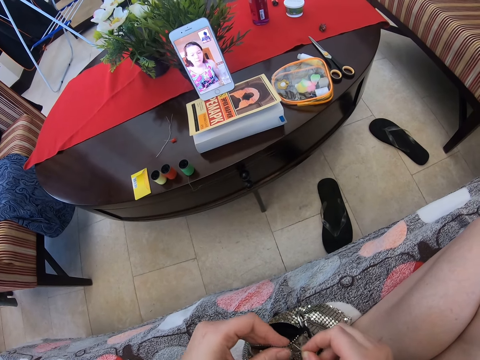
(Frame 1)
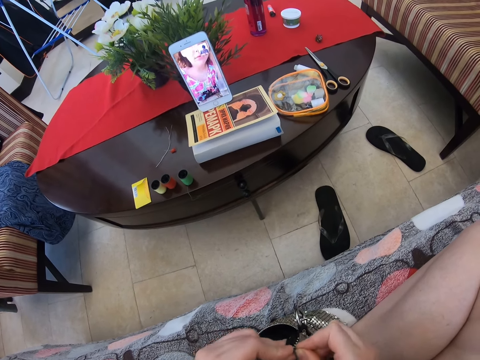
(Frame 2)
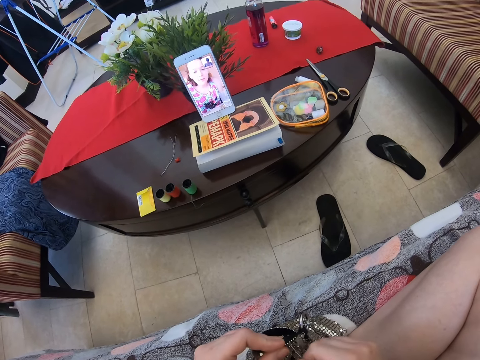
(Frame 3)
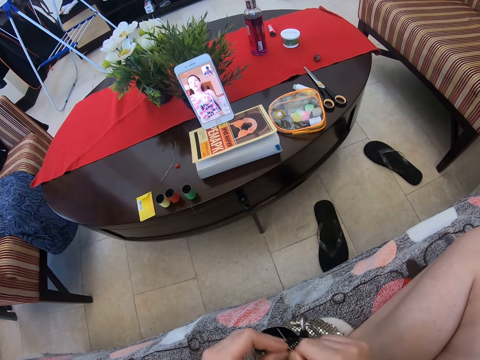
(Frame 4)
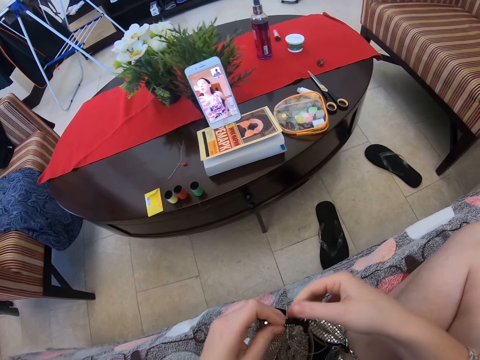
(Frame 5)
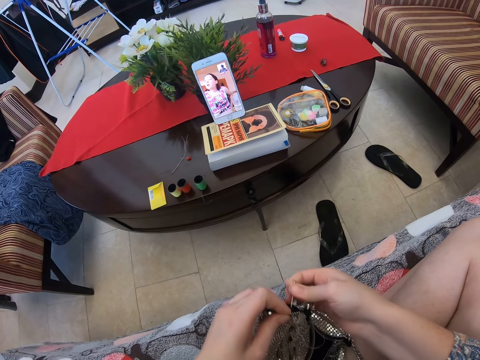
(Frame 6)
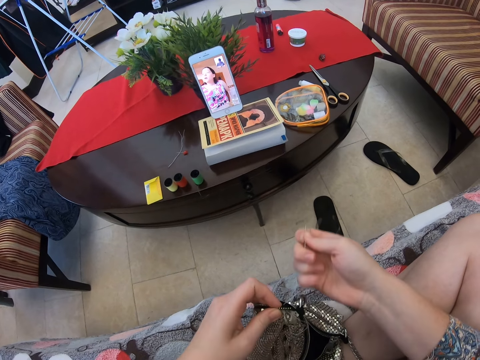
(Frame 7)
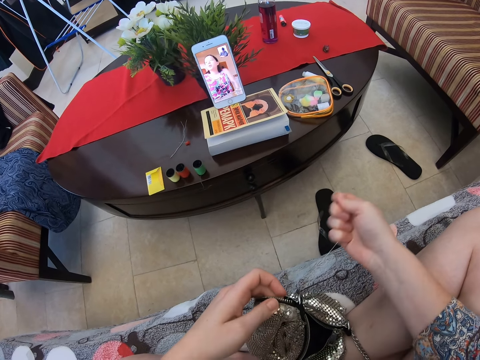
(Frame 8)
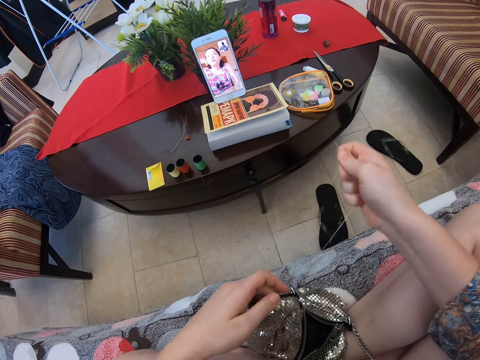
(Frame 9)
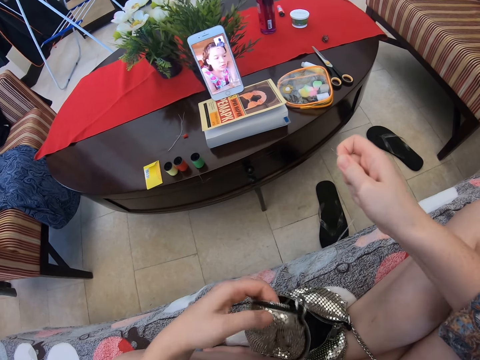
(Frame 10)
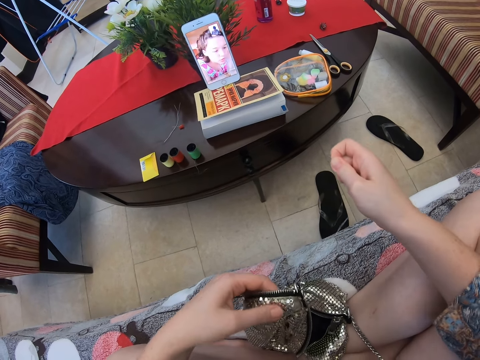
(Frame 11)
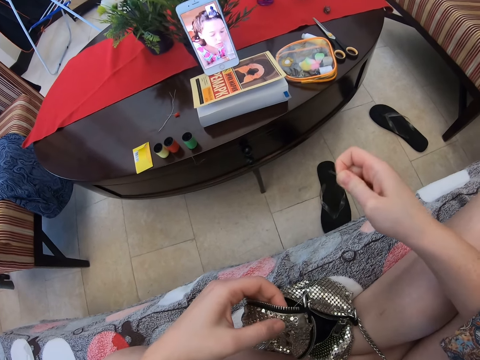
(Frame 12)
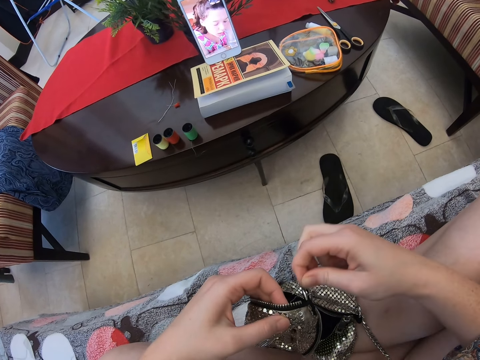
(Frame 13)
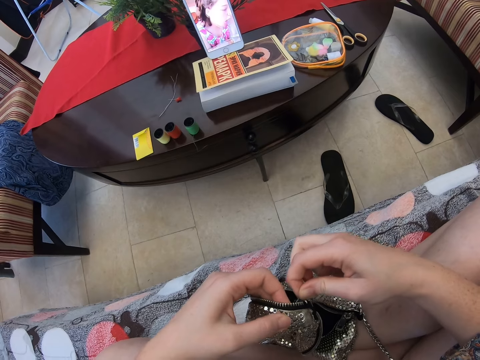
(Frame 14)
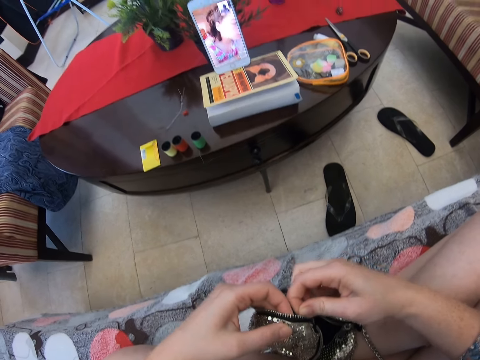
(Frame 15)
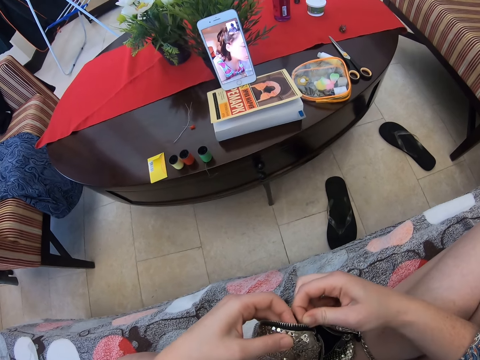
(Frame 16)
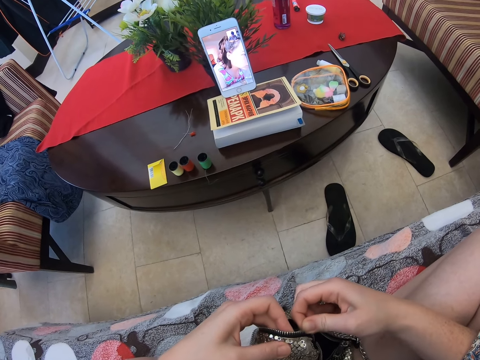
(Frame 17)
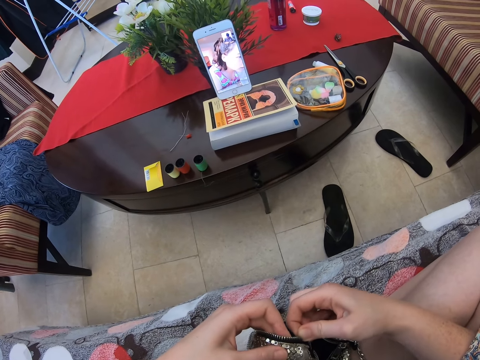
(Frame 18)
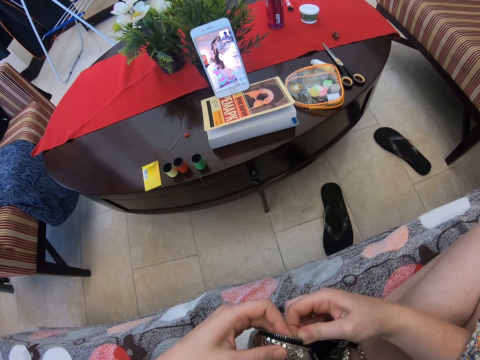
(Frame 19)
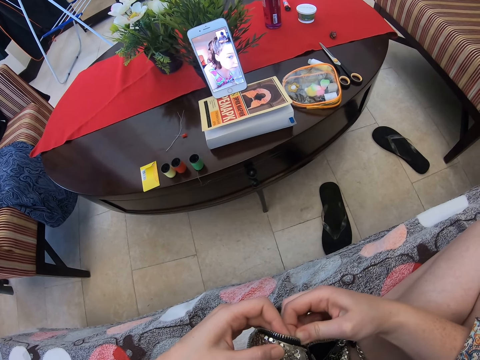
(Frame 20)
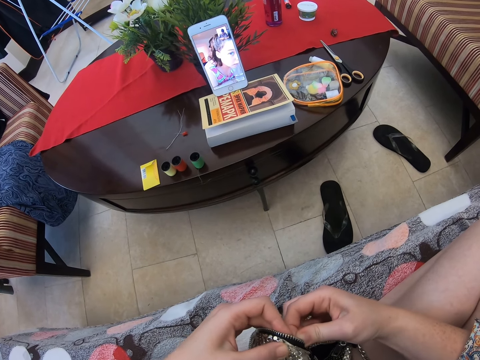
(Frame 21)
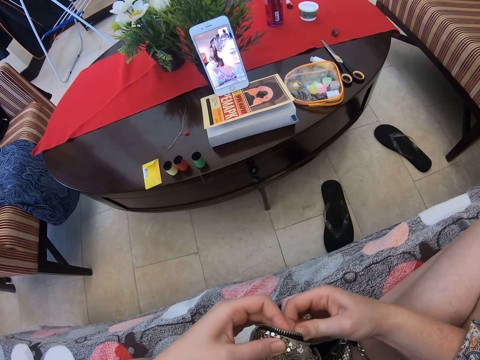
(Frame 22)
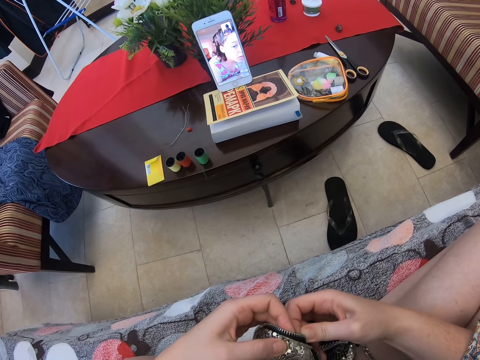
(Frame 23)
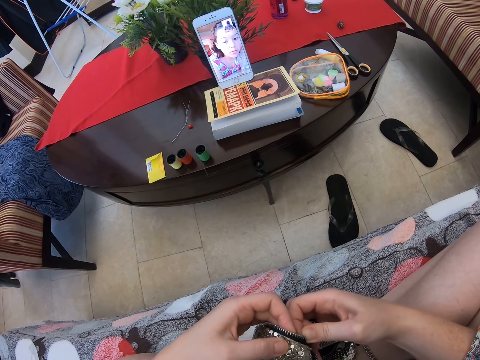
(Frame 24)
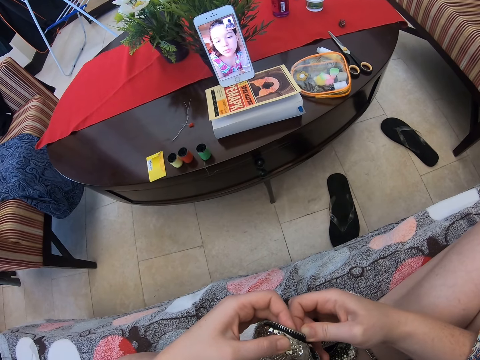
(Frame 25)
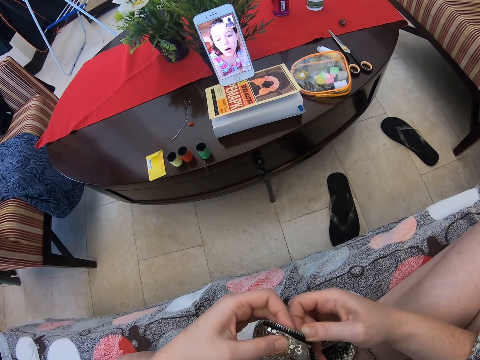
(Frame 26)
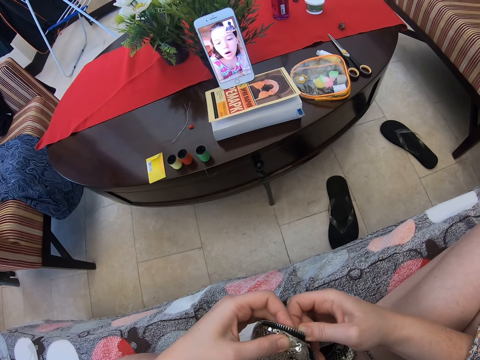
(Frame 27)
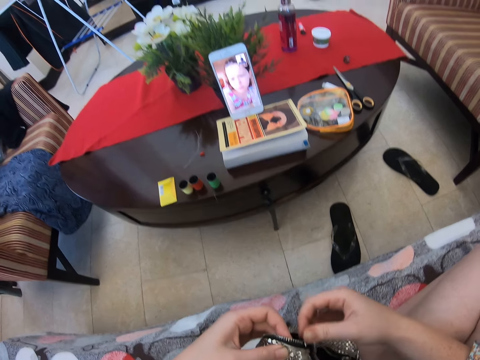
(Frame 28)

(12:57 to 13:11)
The camera wearer stretches the sewing thread. They knit the bag with a sewing needle thread.

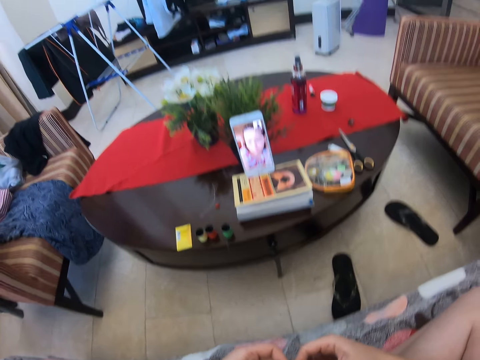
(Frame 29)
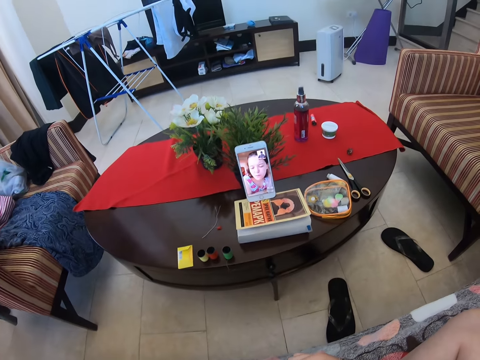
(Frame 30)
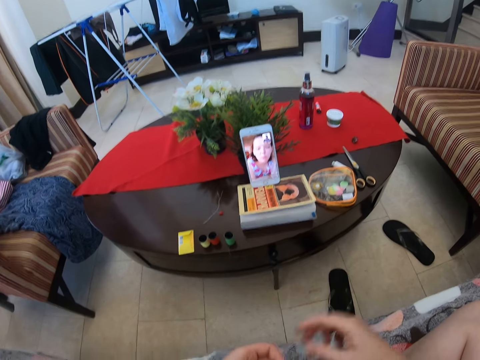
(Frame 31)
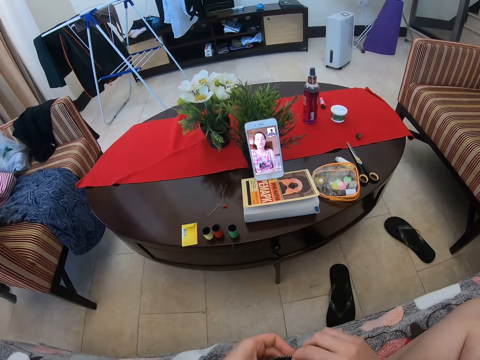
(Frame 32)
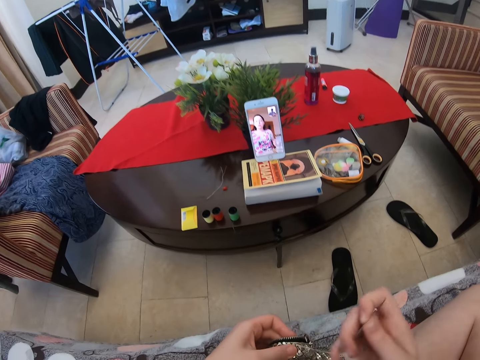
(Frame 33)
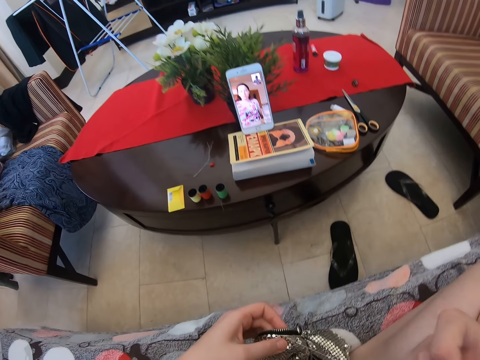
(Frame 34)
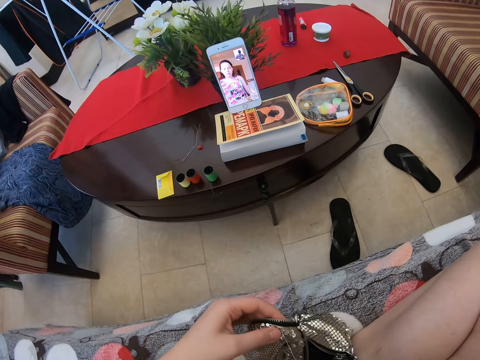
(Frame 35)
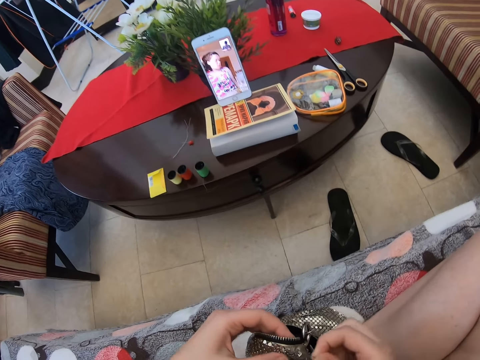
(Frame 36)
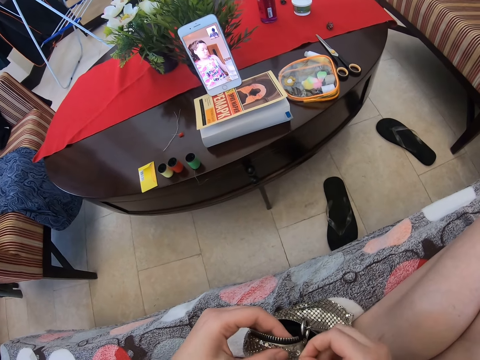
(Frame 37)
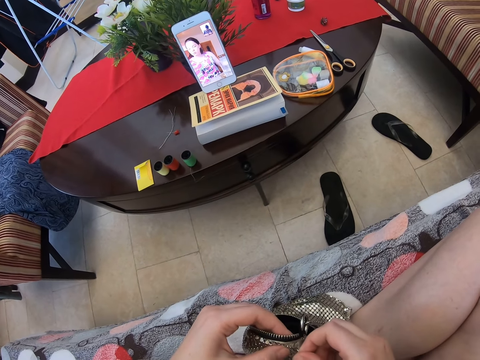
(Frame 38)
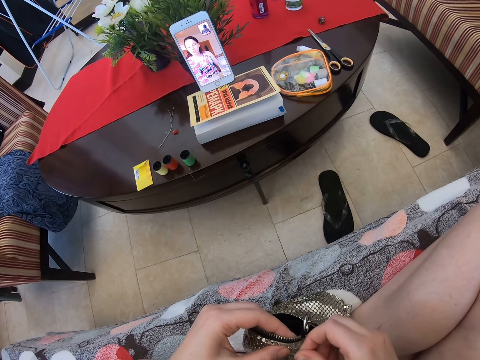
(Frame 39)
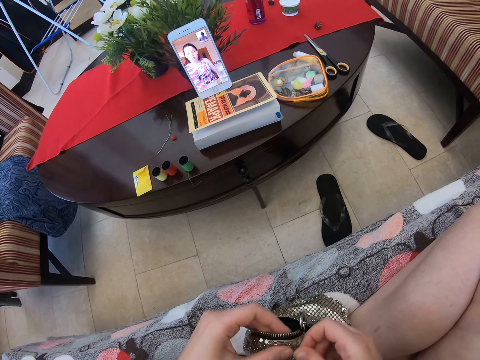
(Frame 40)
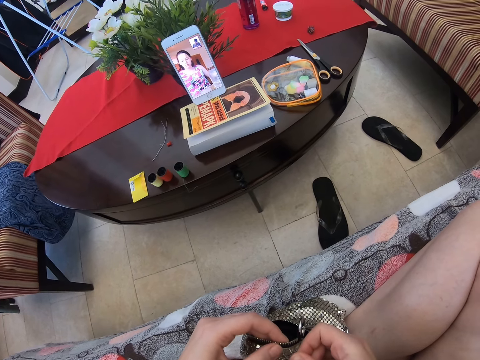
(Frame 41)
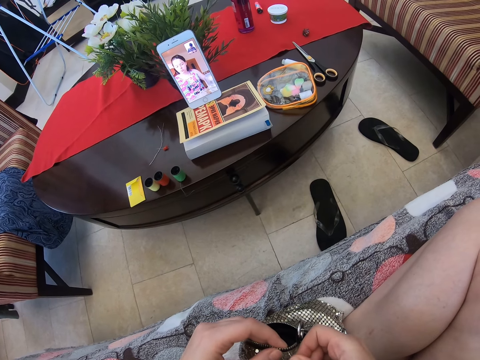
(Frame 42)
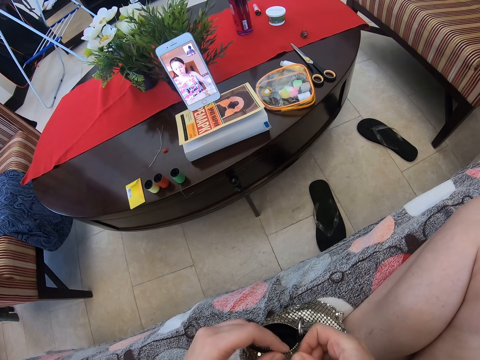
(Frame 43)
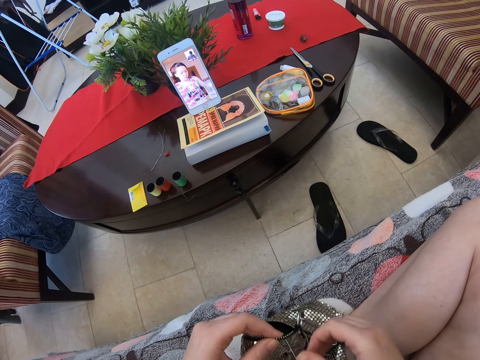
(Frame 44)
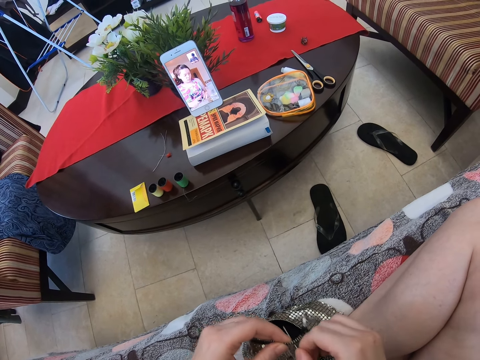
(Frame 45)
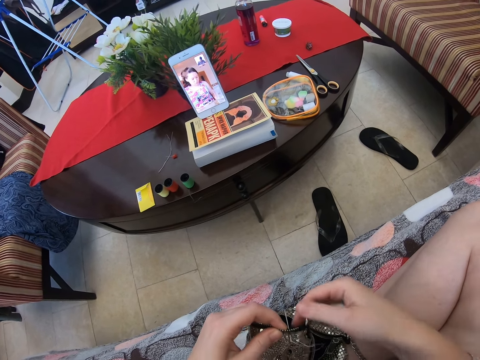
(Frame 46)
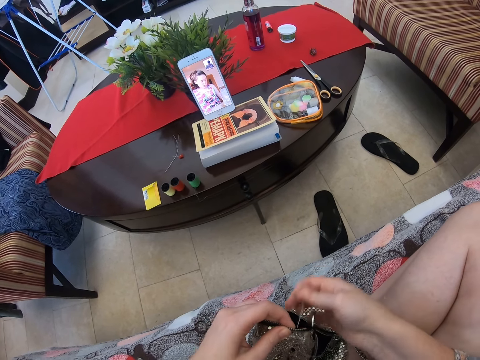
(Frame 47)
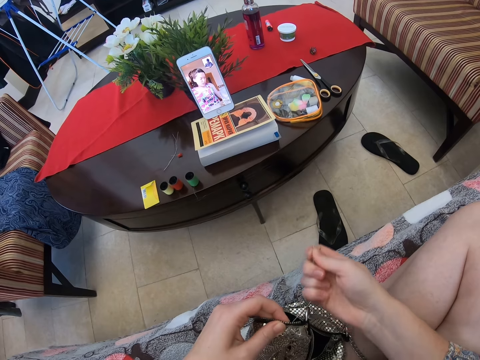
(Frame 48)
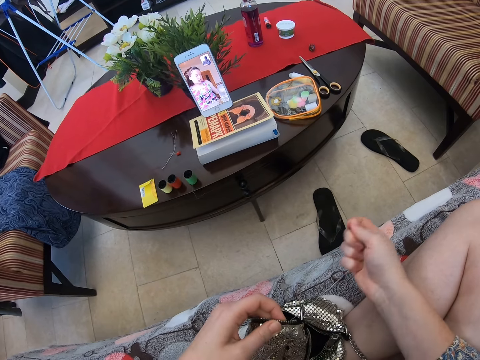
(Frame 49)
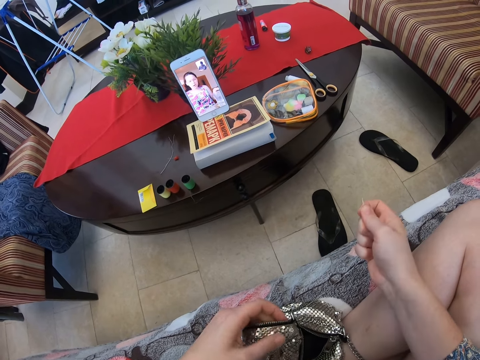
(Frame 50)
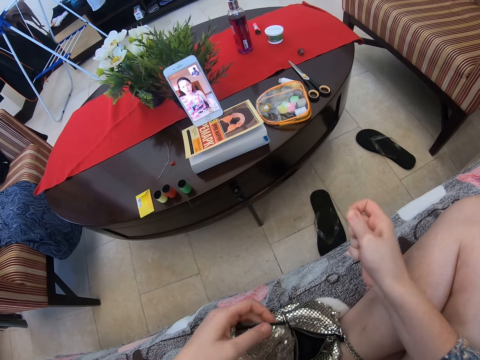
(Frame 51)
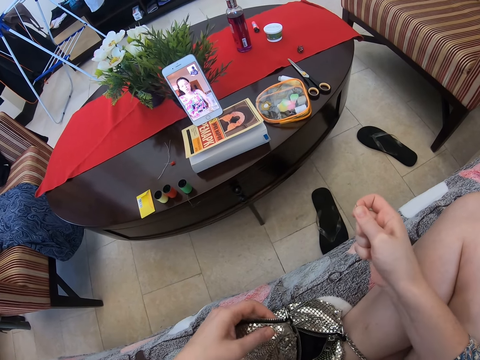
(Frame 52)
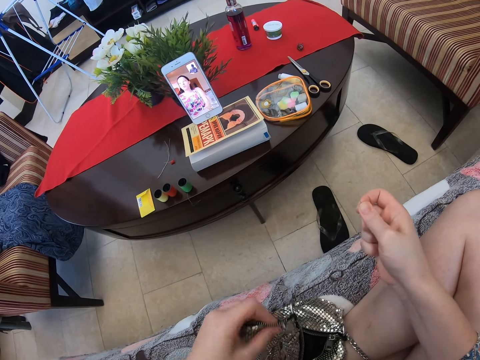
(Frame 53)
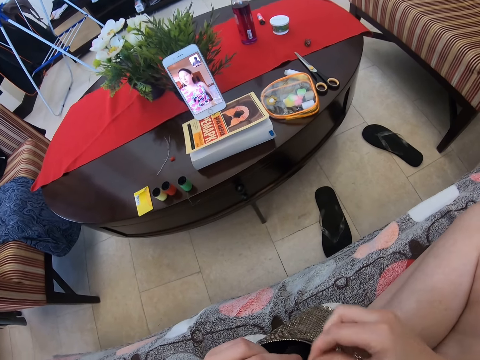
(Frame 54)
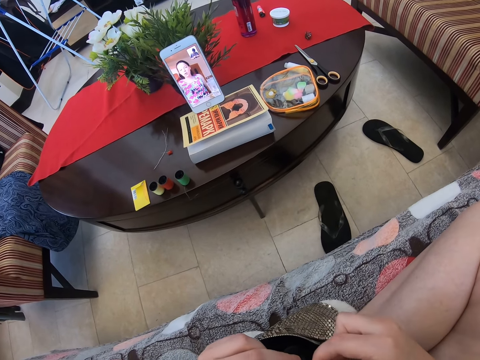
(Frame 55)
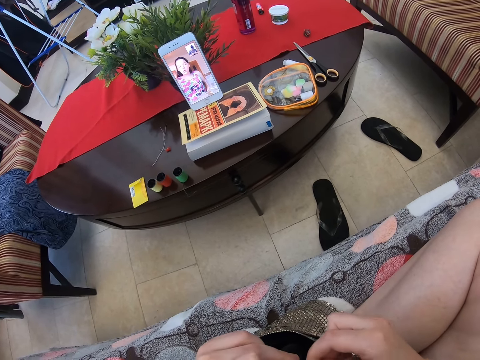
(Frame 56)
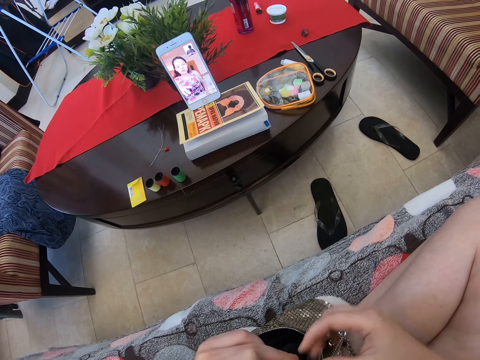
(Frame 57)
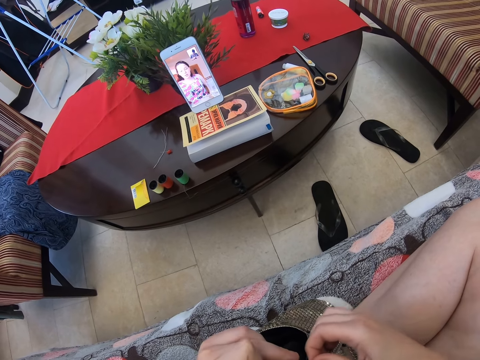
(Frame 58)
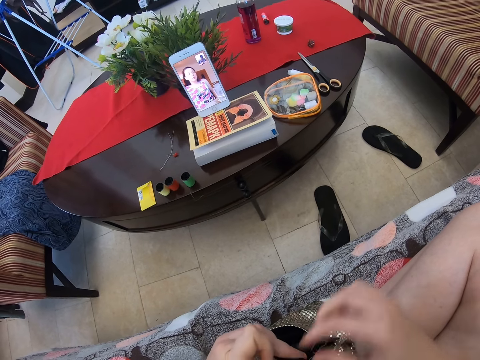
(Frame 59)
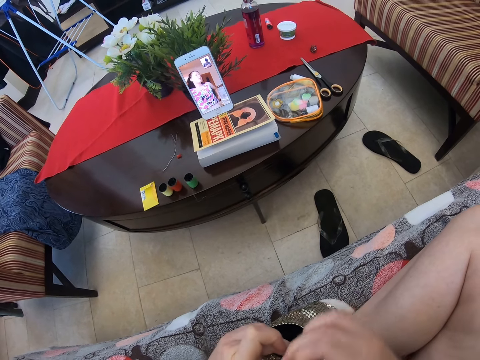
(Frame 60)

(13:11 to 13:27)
The camera wearer stretches the sewing thread. They knit the bag with a sewing needle thread. They stretch the sewing thread. They knit the bag with the sewing needle thread.
